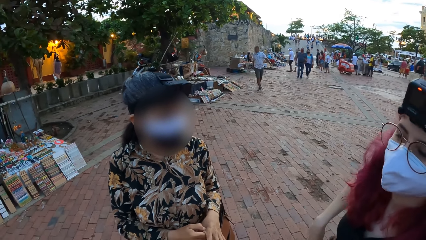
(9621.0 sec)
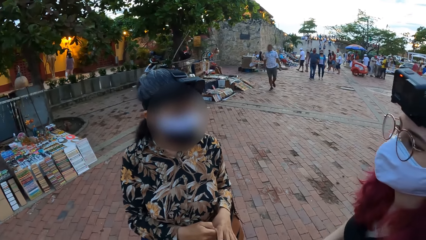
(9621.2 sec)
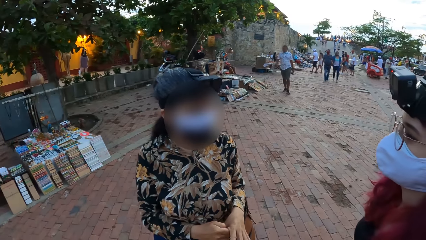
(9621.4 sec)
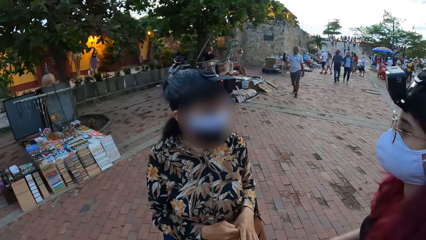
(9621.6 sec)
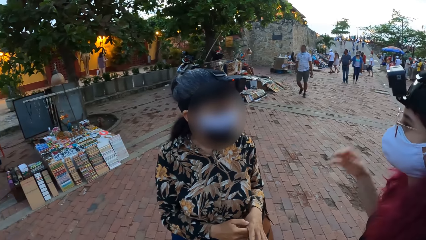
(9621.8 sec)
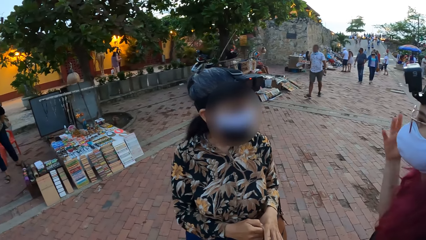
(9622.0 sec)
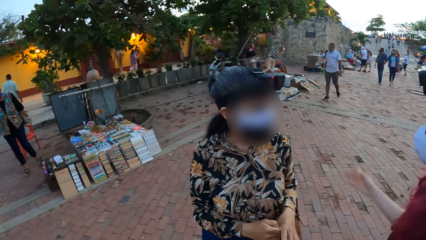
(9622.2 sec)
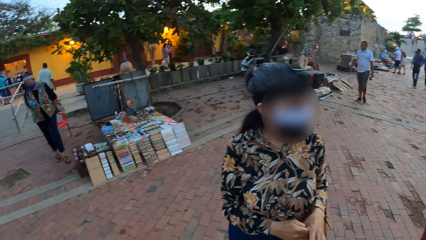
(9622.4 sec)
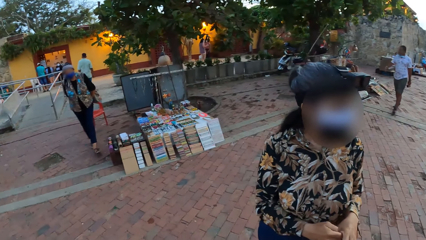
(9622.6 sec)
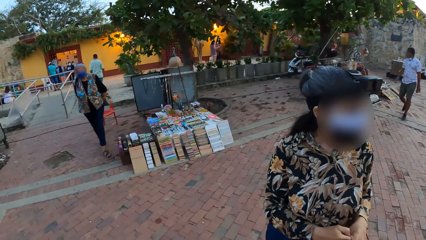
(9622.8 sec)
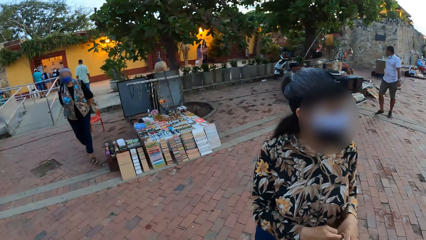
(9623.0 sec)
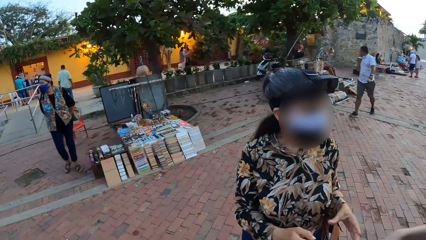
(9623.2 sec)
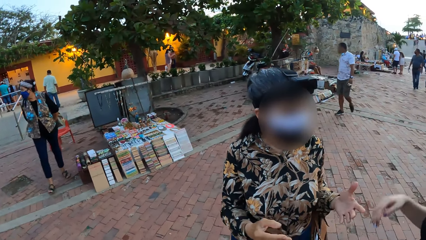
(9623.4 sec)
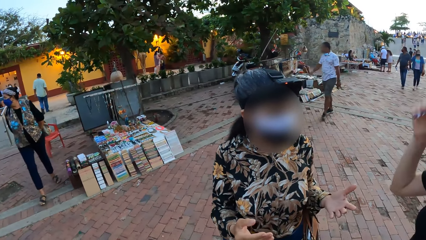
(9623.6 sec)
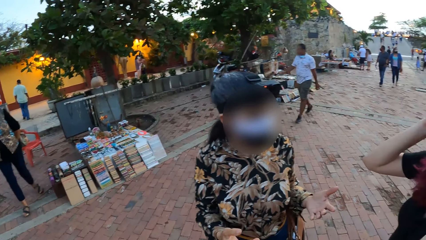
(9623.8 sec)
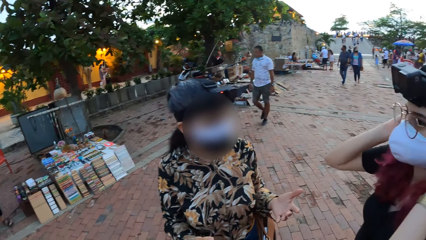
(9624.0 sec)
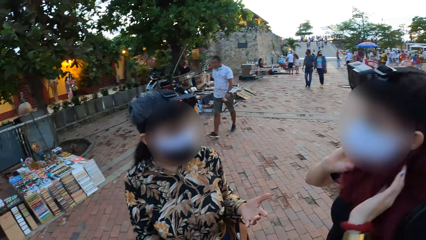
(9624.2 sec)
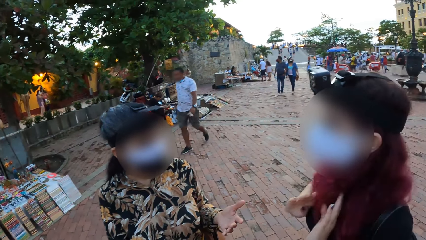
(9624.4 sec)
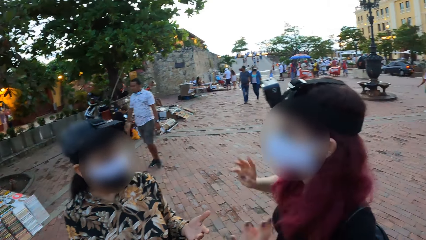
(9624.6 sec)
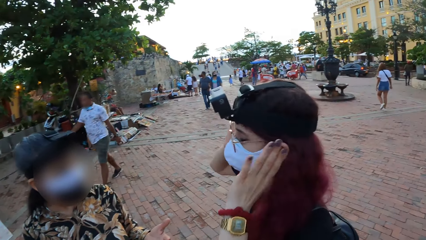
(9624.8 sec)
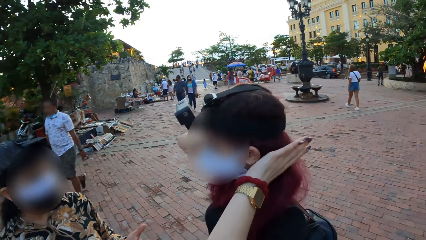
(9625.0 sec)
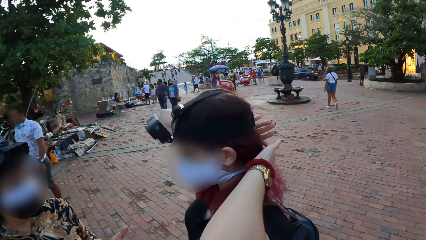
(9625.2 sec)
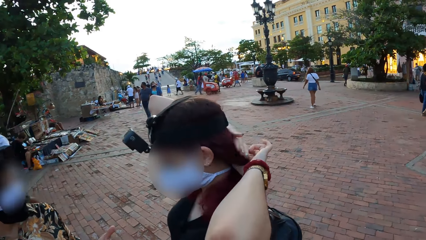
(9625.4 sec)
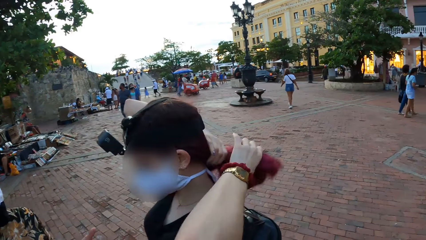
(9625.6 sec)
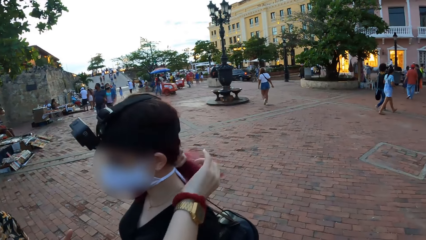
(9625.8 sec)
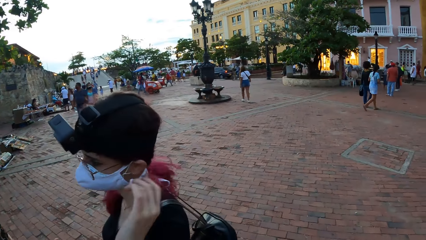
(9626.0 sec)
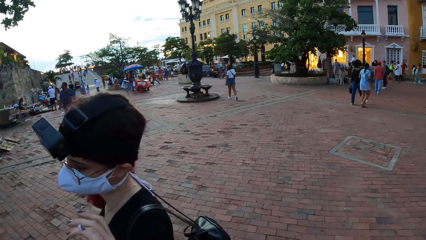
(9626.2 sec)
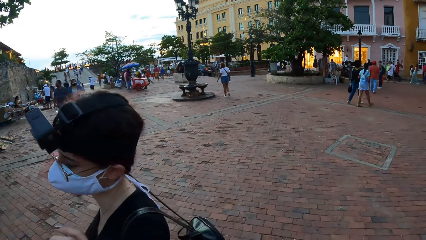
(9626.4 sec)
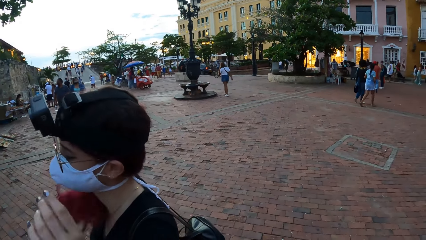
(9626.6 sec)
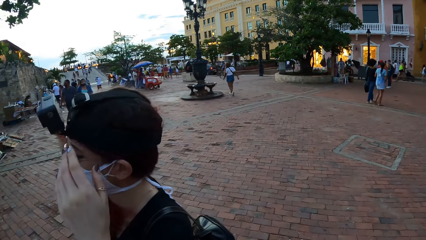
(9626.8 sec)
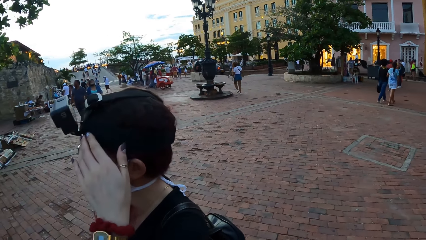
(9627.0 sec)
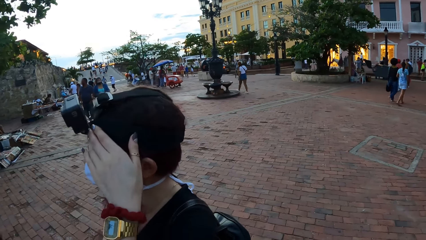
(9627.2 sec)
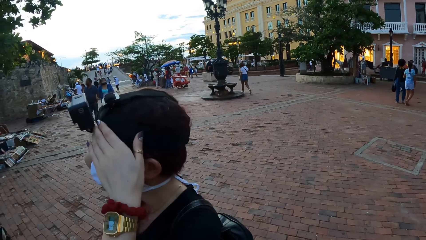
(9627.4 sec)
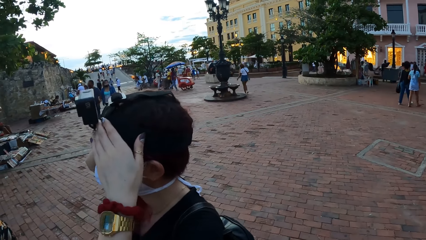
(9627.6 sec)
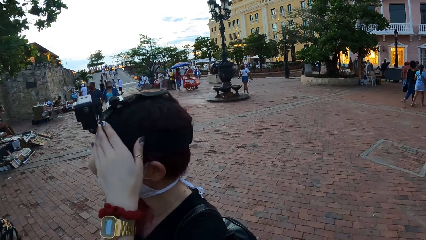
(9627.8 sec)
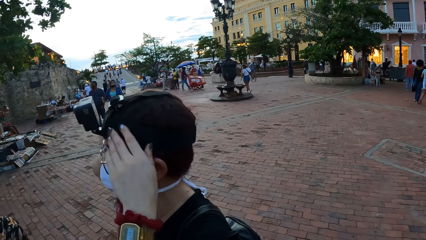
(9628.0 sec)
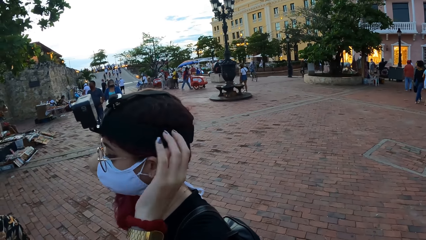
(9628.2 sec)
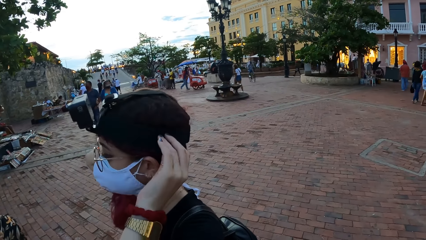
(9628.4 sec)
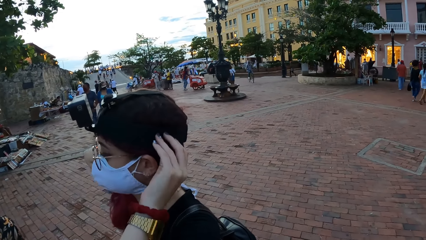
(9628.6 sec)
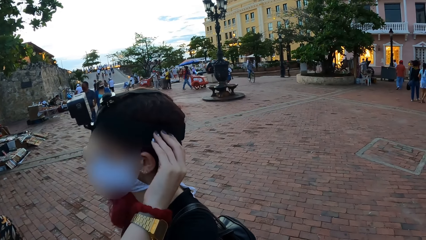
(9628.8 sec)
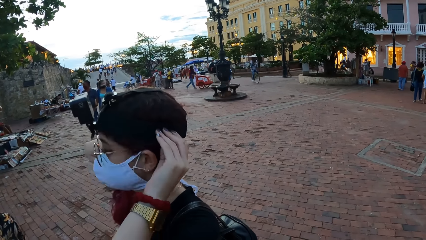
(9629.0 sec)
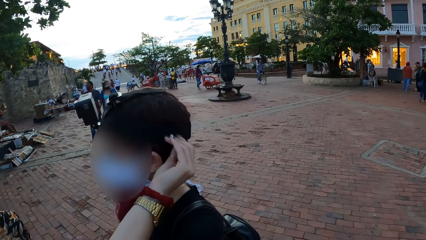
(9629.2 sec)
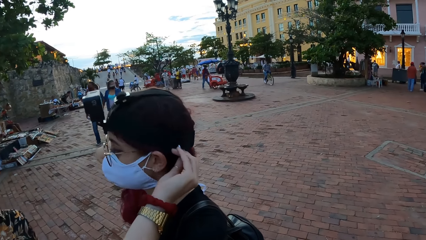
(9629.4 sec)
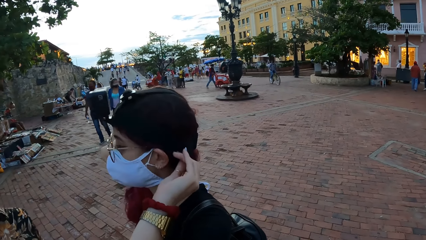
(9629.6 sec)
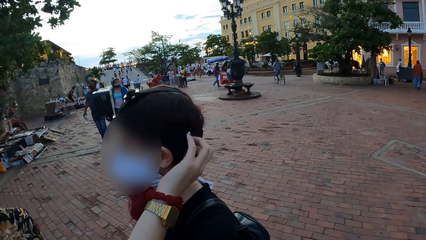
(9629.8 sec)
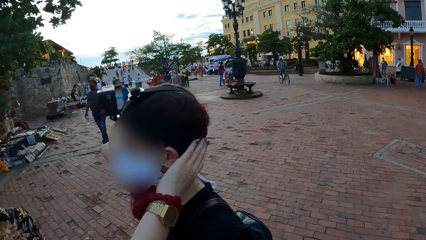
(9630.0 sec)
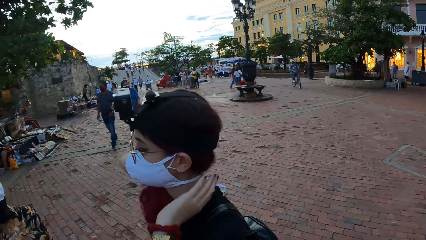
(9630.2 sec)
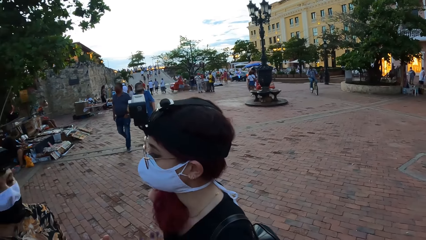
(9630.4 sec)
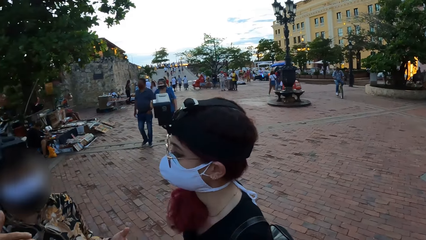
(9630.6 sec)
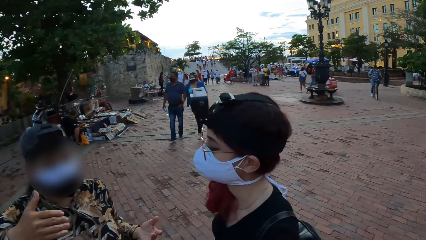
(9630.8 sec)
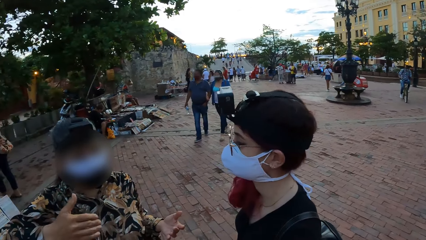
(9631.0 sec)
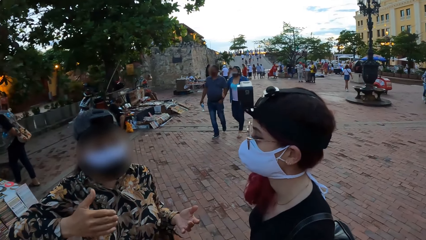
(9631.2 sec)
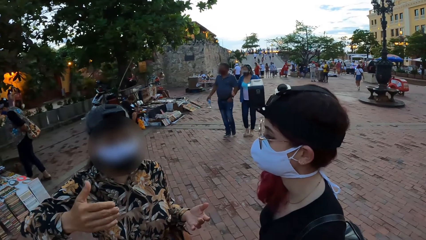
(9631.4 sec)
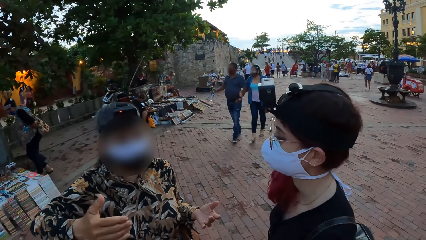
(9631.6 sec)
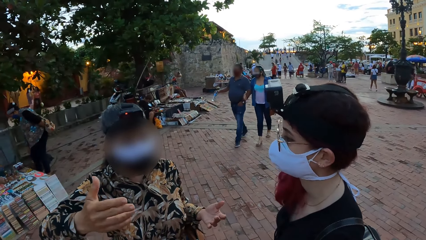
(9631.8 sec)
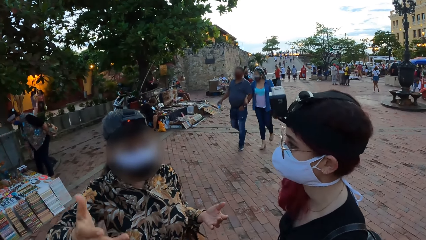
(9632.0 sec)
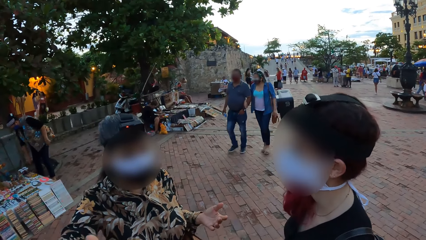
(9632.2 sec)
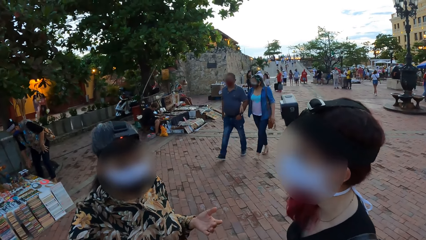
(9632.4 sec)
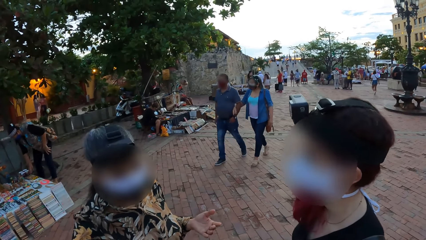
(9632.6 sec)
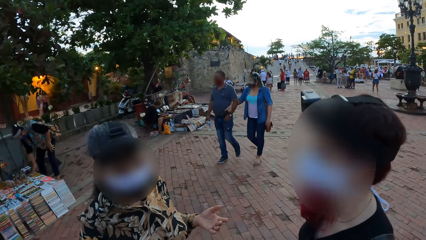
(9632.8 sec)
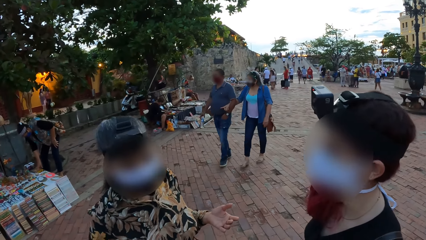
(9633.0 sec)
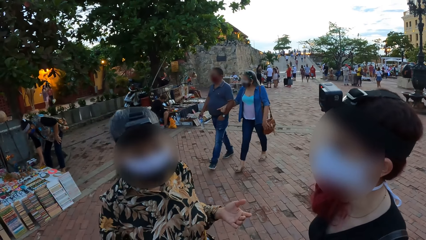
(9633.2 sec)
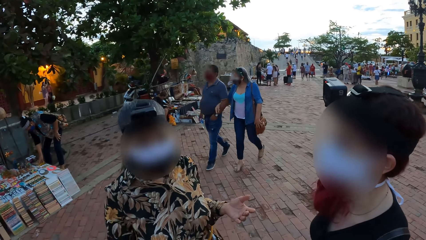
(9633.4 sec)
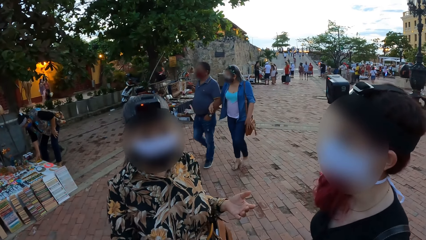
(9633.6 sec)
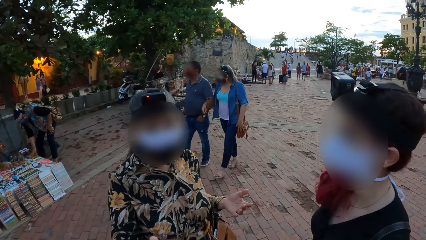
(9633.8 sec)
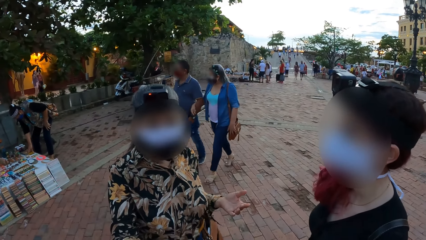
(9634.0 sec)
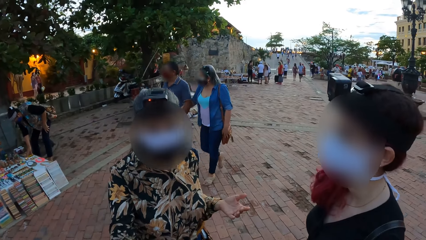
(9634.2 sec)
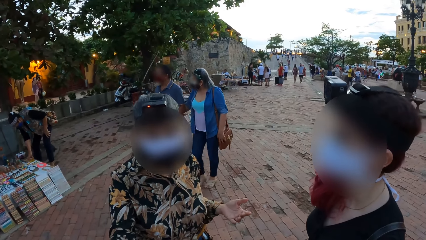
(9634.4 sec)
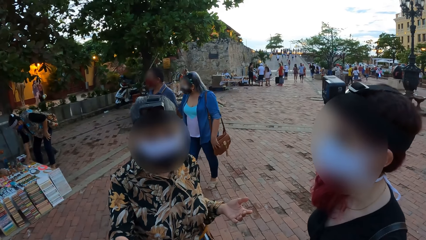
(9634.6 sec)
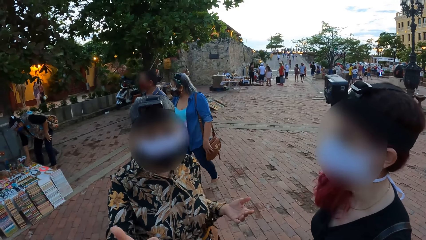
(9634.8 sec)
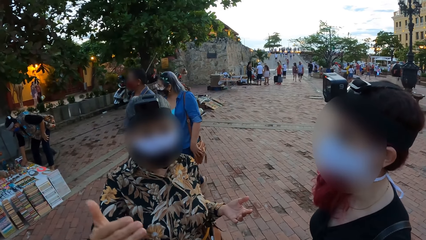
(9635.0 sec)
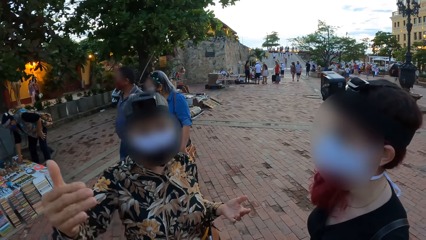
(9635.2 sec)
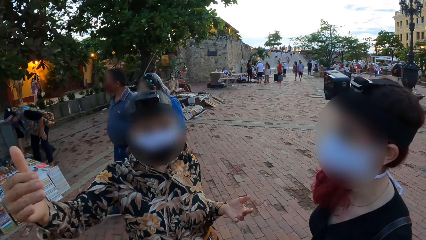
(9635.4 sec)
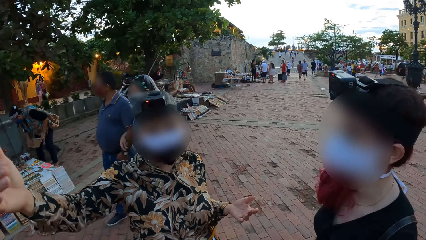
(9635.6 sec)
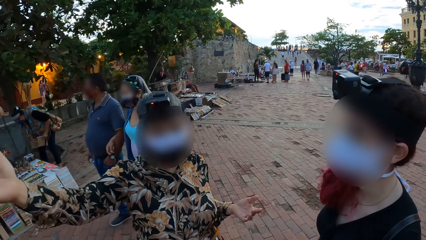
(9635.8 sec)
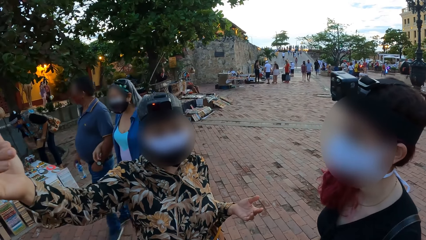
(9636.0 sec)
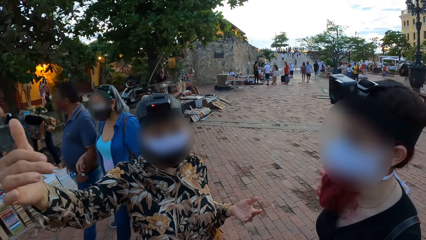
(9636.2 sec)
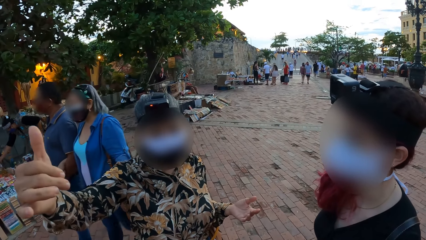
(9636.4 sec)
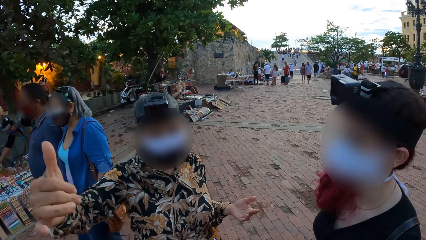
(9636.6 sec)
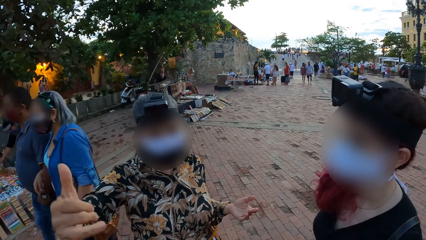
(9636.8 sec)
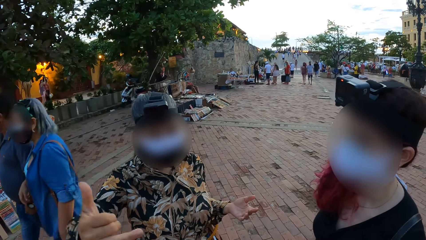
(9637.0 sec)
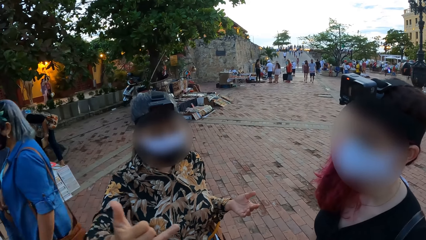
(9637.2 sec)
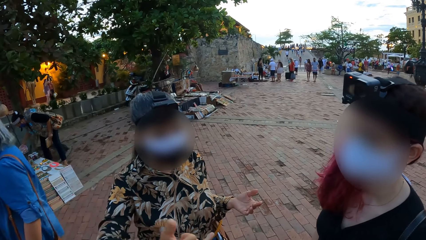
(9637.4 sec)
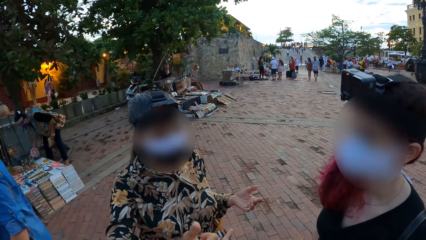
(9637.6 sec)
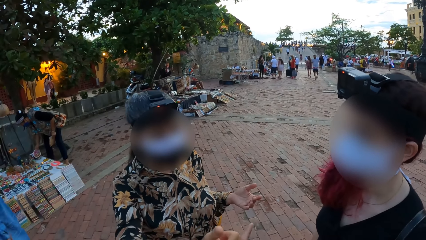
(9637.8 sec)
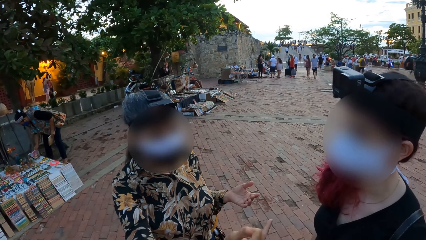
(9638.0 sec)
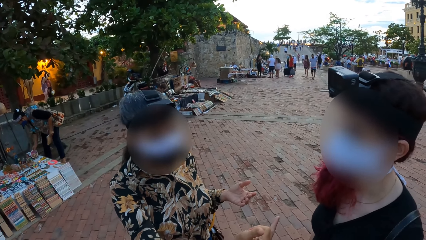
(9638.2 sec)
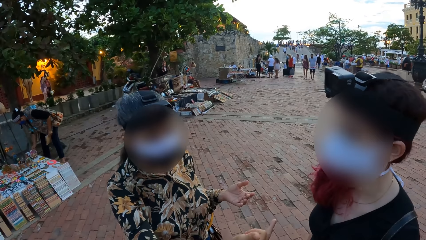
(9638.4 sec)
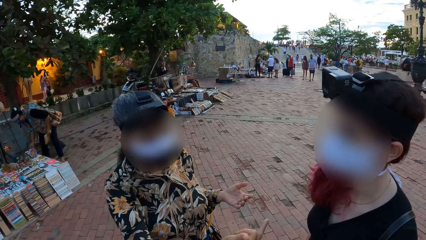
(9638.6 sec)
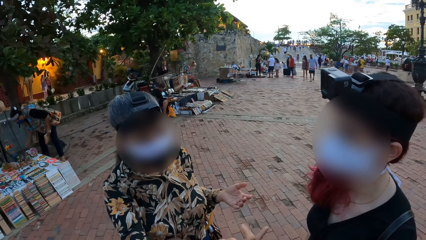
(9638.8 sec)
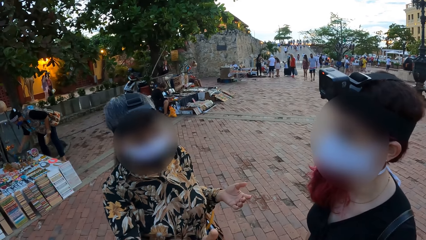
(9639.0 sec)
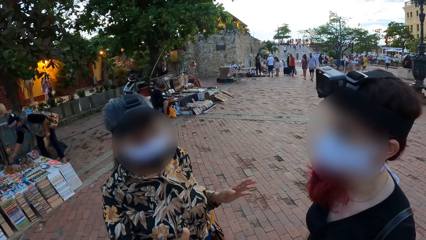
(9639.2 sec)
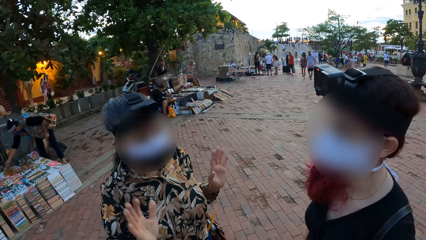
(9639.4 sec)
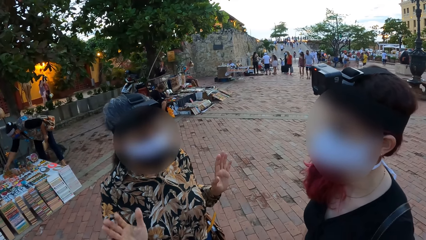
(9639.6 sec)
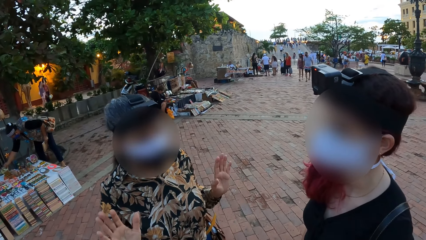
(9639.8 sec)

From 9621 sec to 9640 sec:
A lady converses with another lady. A woman touches her hair with both hands, shoves her hair aside with her right hand and adjusts her camera with both hands. Another woman places her left hand on her lap. The second woman picks up a book from a souvenir stand with her right hand and passes the book from her right hand to her left hand. The second woman holds a frame with her right hand and places the frame in her right hand on the souvenir stand.
